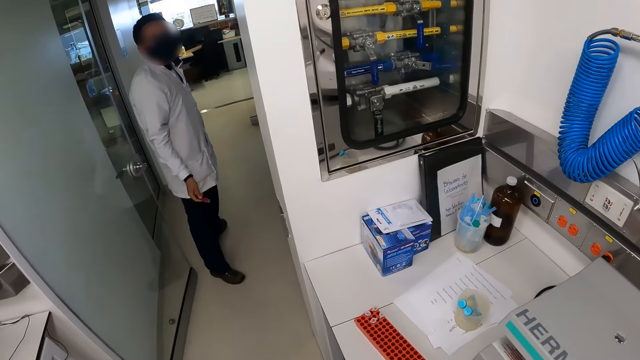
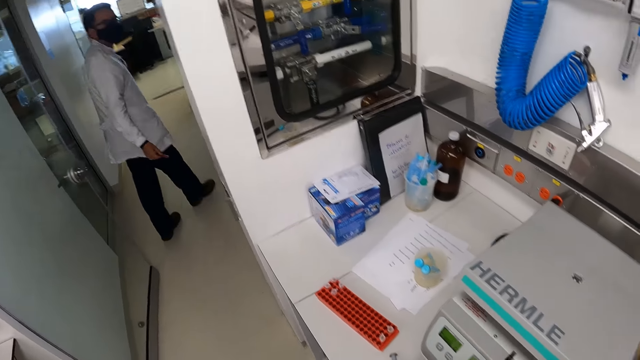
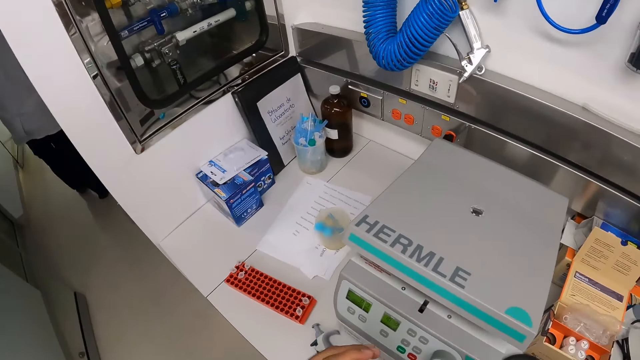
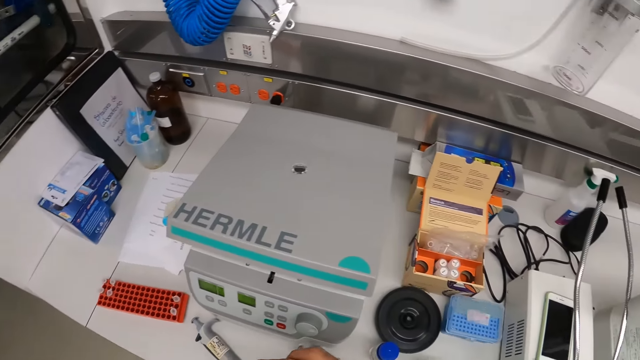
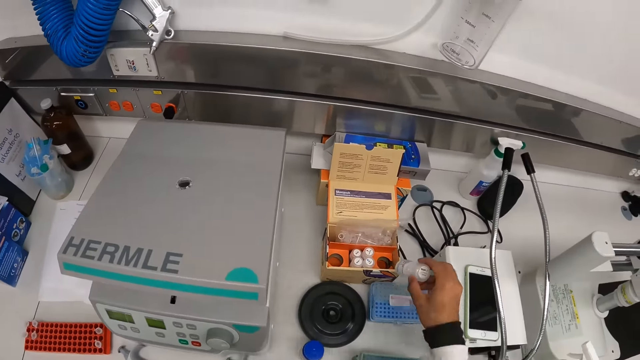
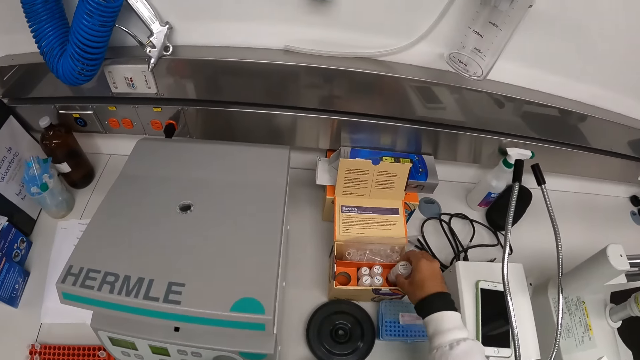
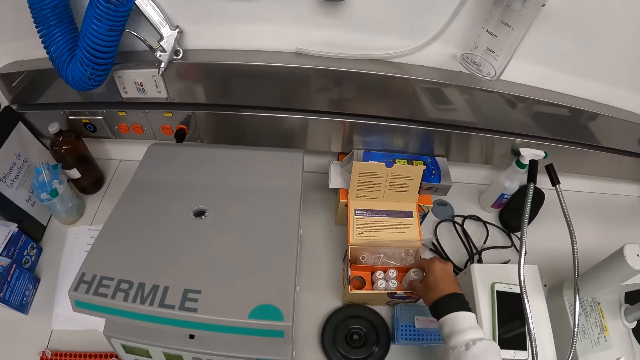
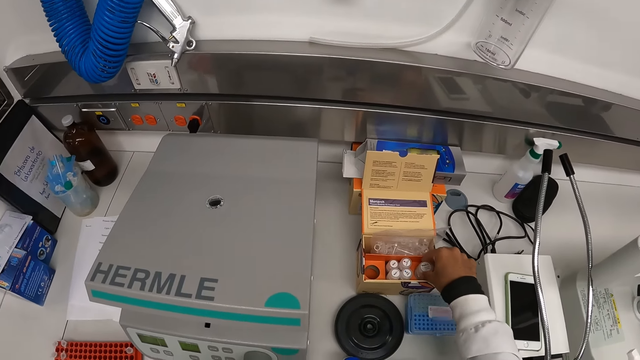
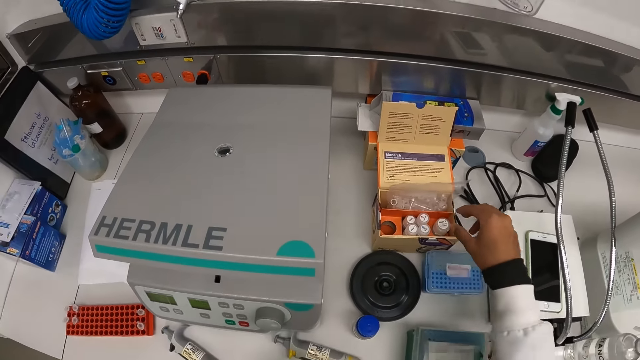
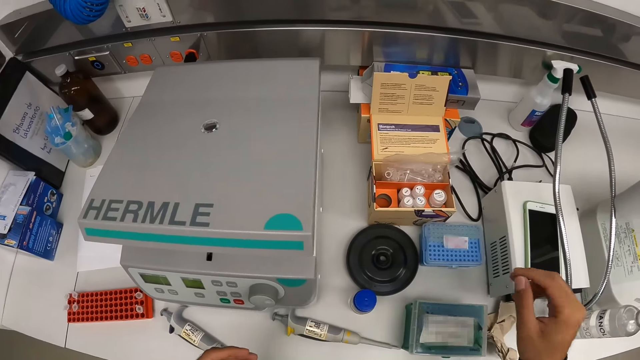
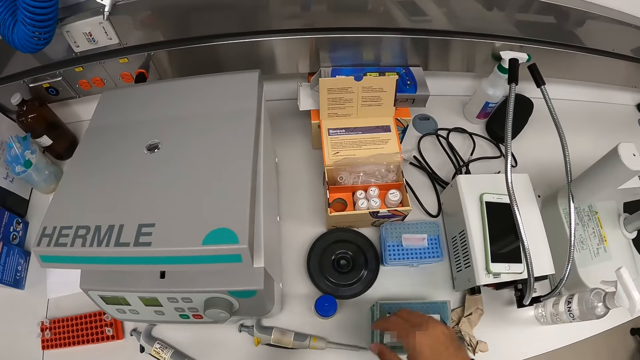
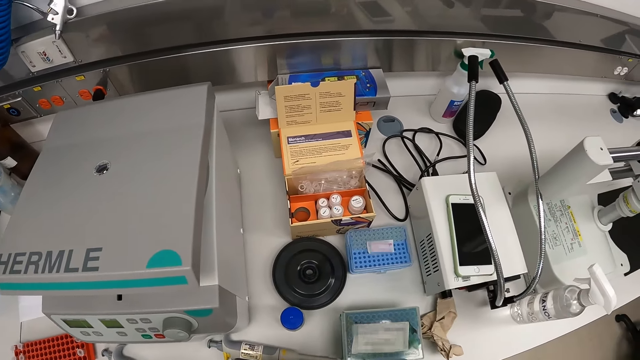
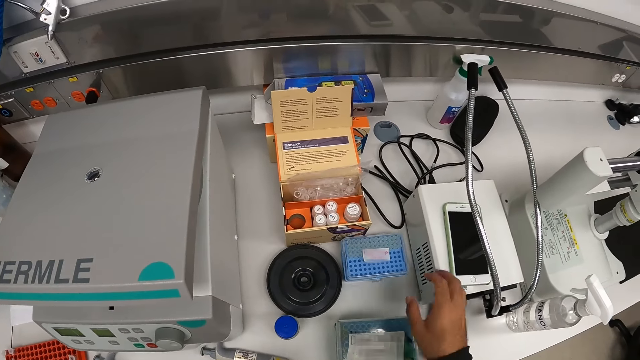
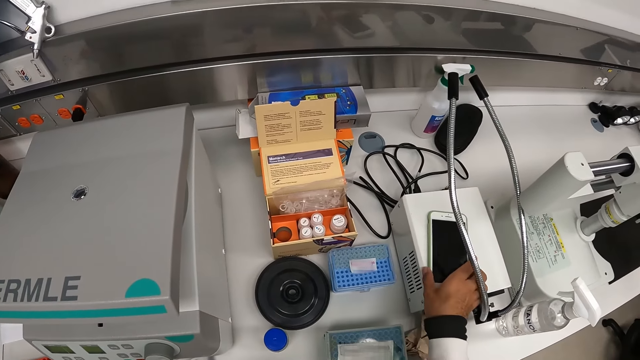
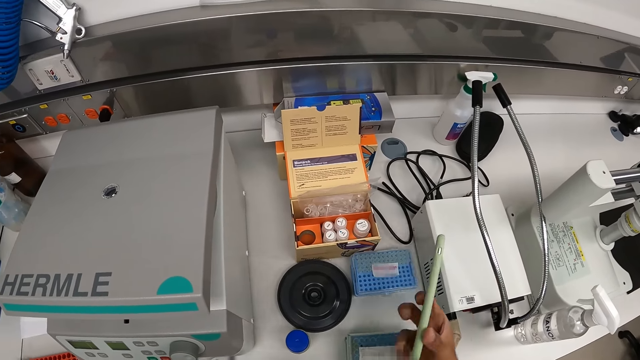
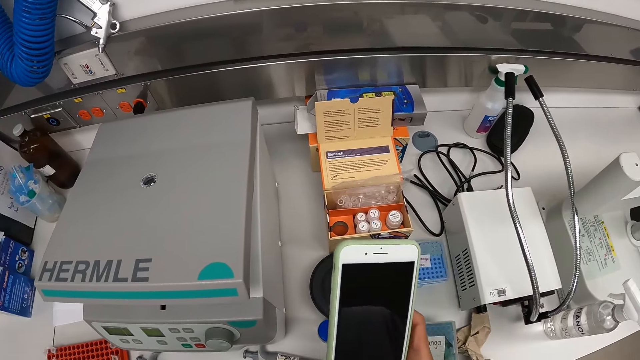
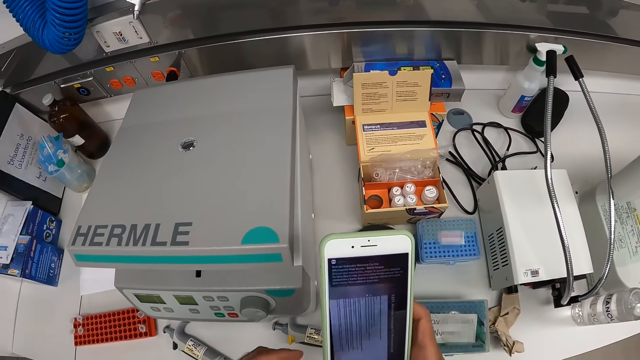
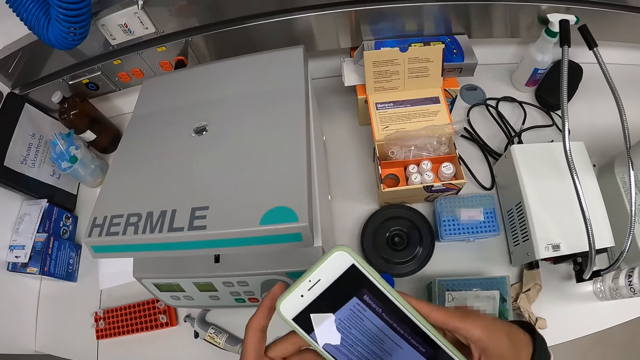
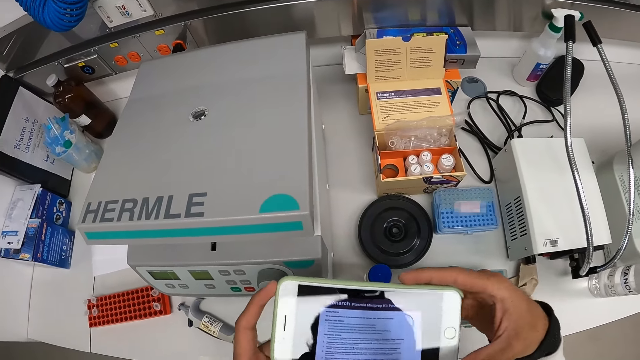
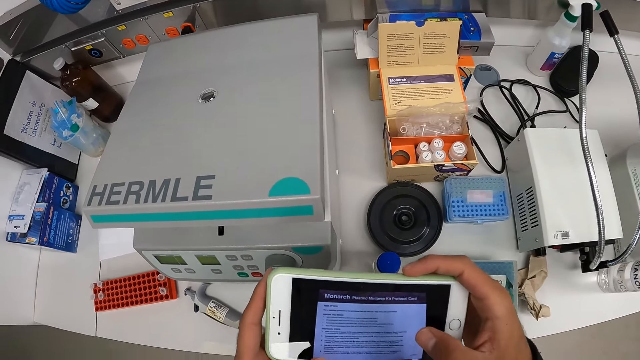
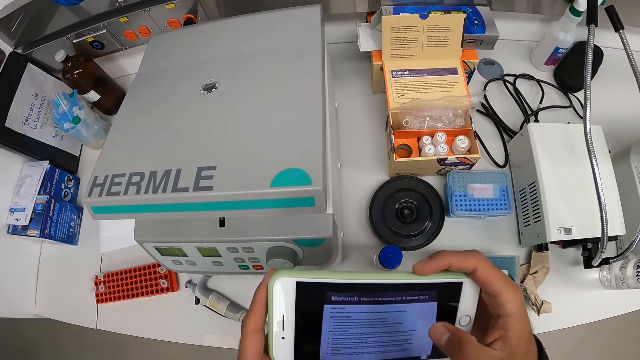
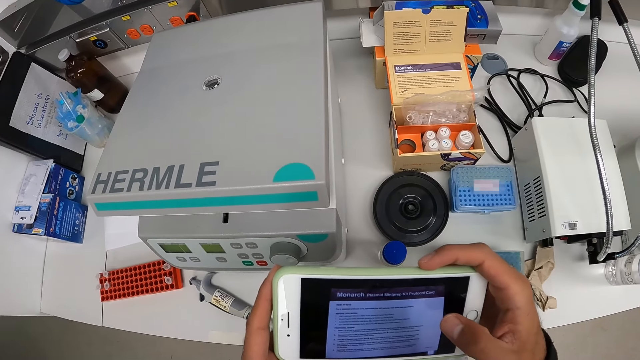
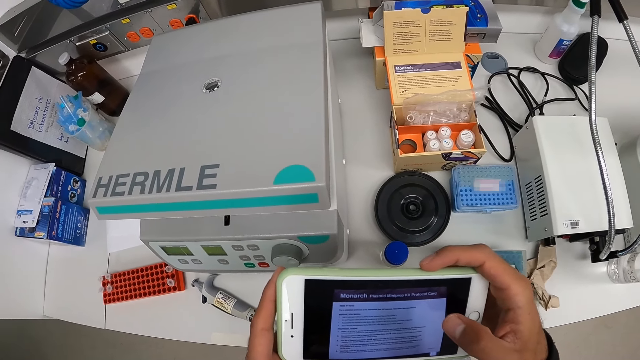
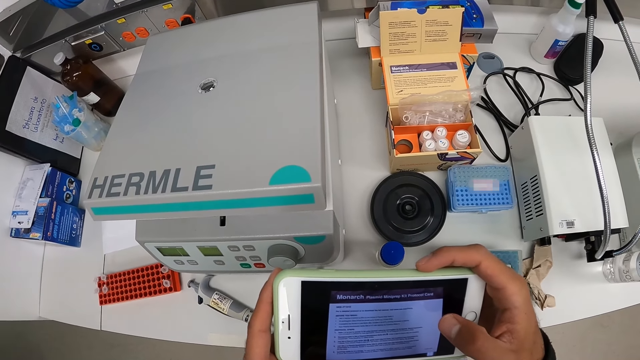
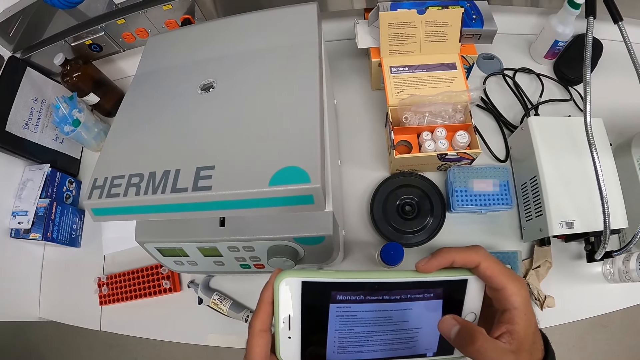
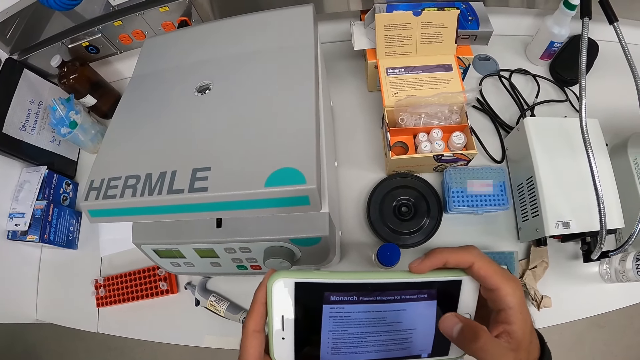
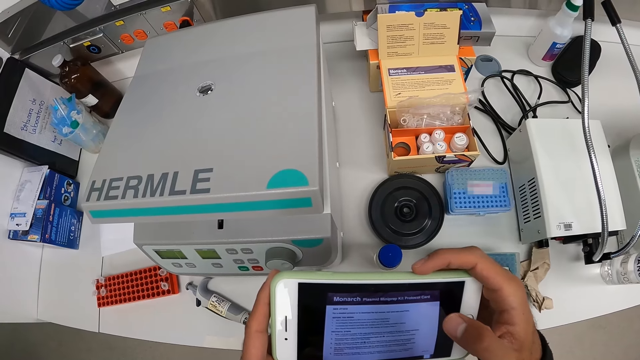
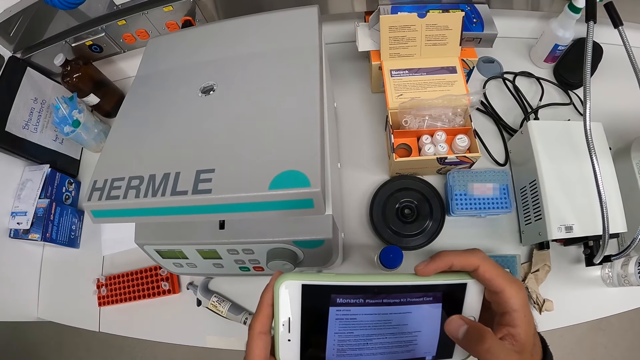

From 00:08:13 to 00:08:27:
The camera wearer looks around. He places the small bottle in the box on the table with his right hand. He moves the bottle. He pulls back the right hand. He looks around. He picks up the phone from on top of the white device with his right hand. He lifts the phone. He operates the phone in his right hand. He places his left hand on the phone in his right hand. He turns the phone in his hands to its side with both hands. He looks at the phone.

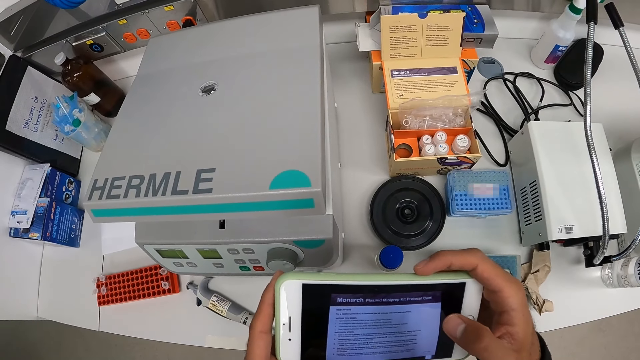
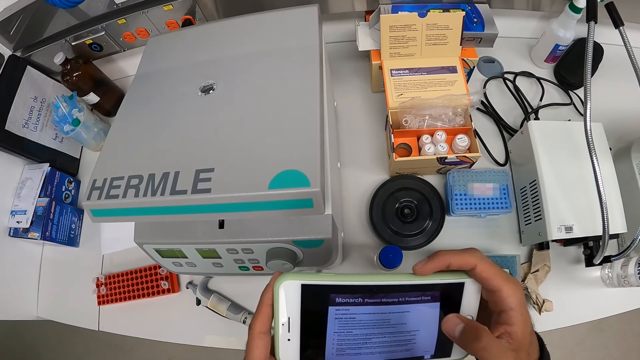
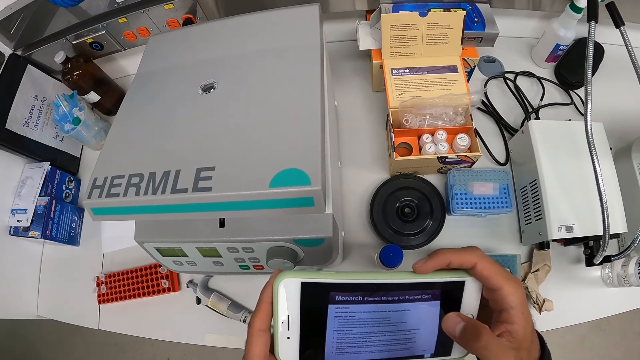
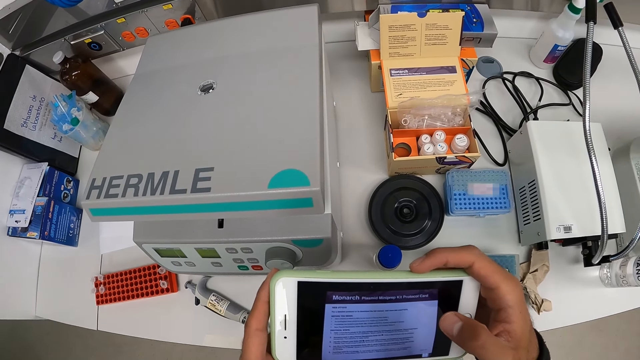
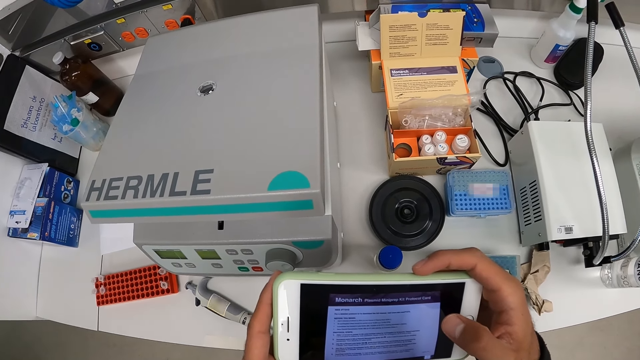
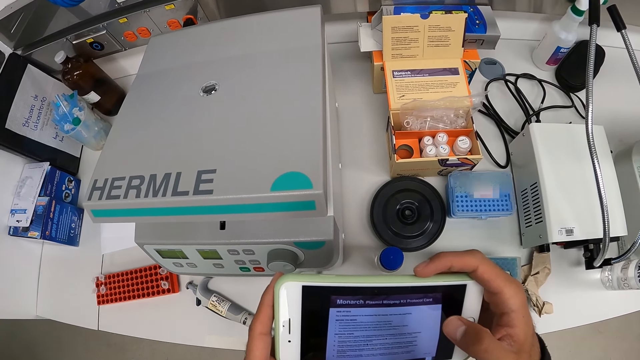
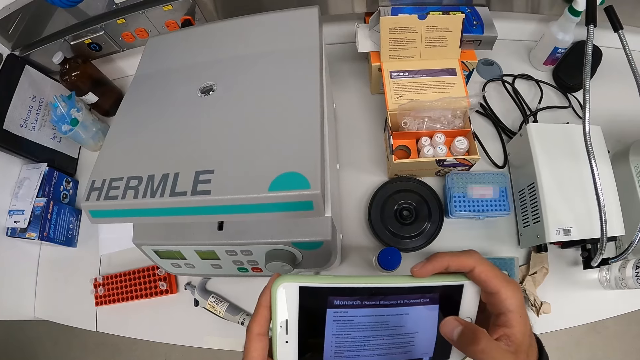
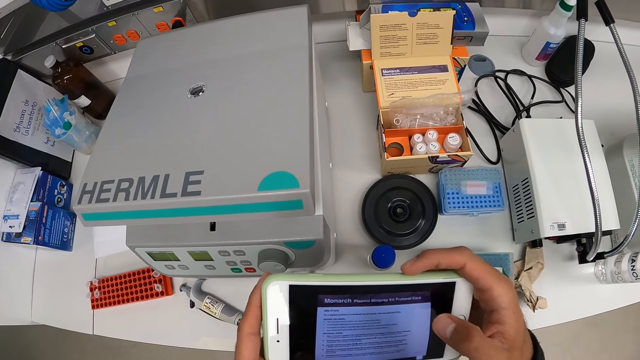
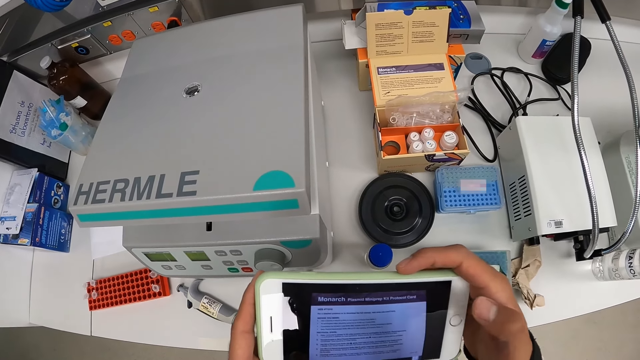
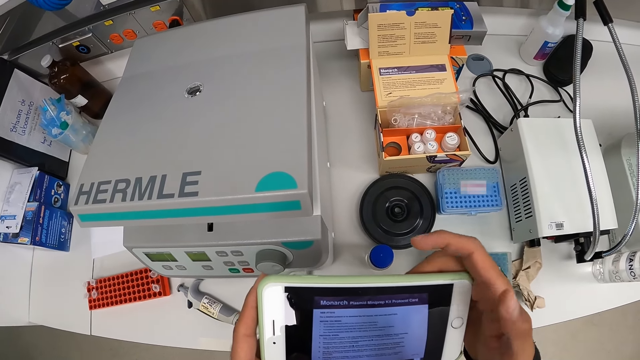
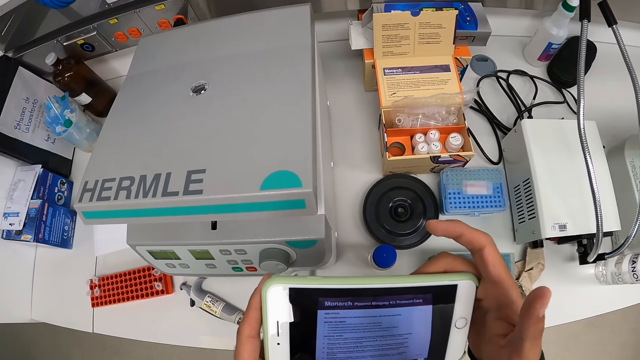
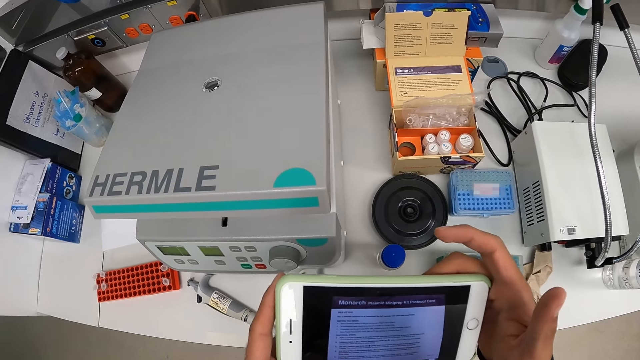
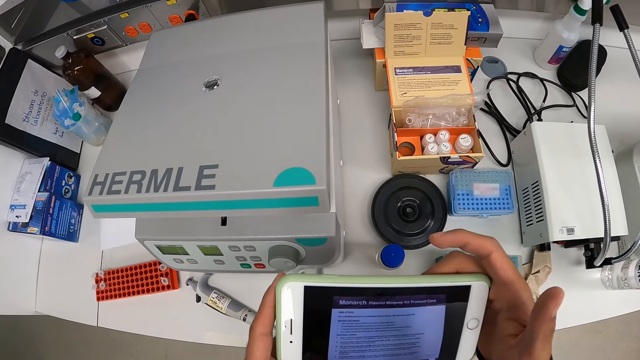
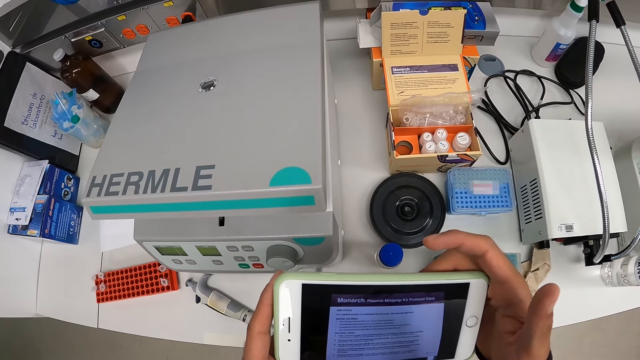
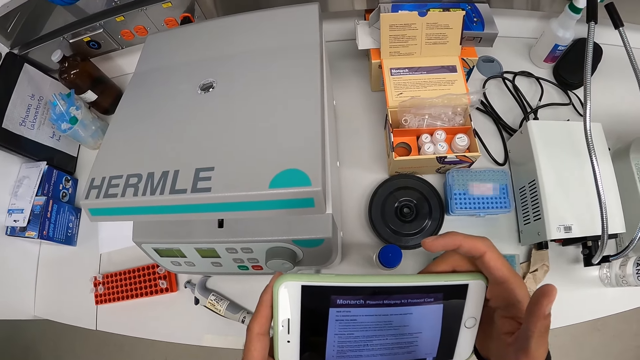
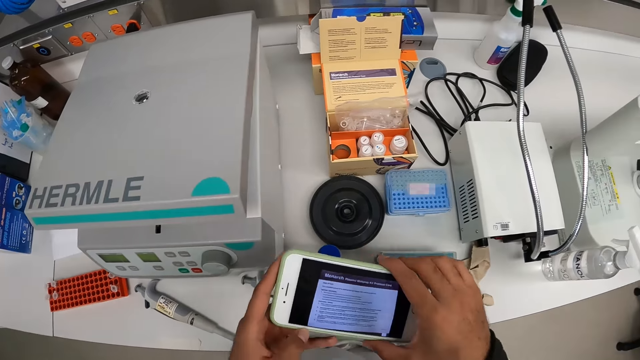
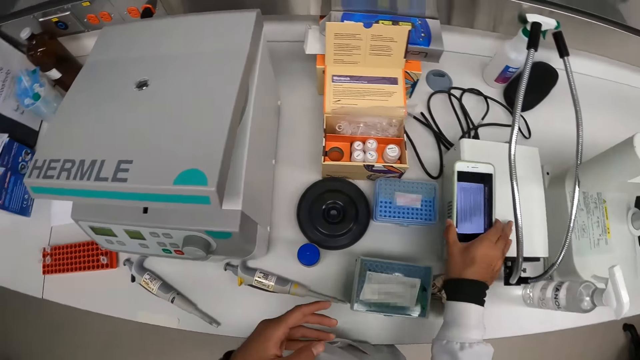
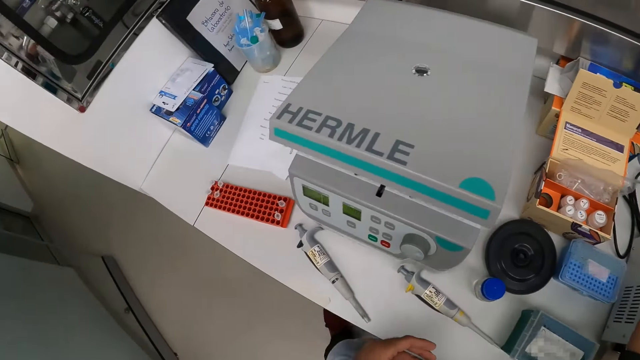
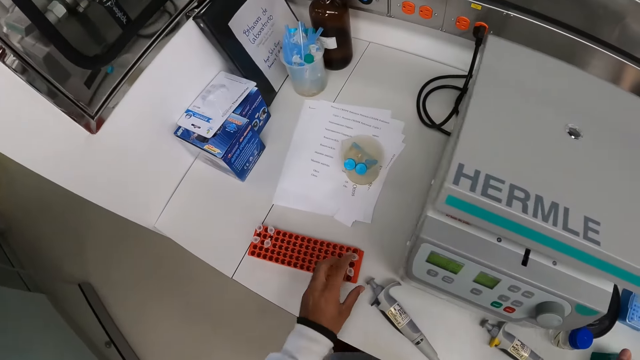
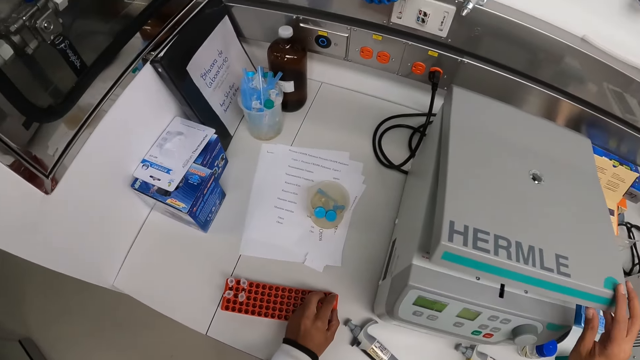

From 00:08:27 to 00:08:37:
The camera wearer moves the phone. He drops the phone on the white device with his right hand. He moves the left hand. He picks up two microtubes from the rack on the table with his left hand. He opens the lid of the centrifuge on the table with his right hand.
